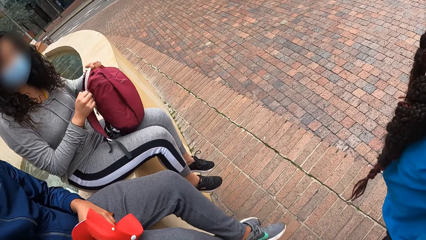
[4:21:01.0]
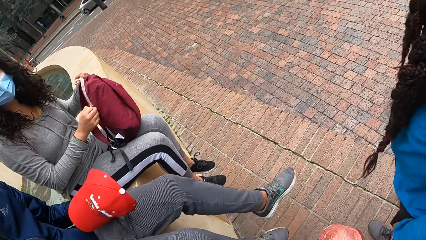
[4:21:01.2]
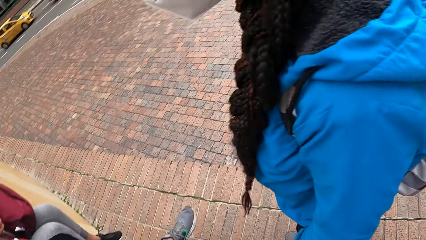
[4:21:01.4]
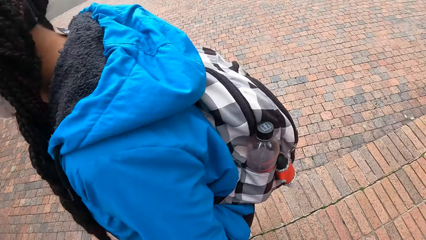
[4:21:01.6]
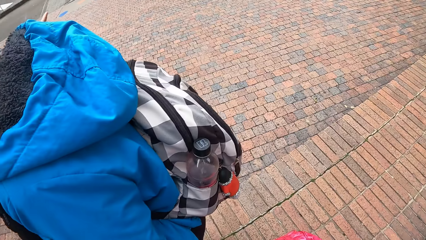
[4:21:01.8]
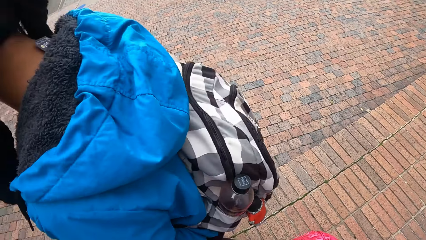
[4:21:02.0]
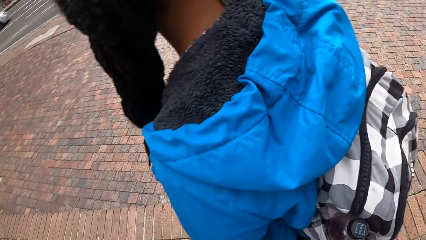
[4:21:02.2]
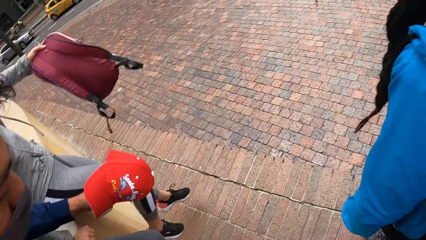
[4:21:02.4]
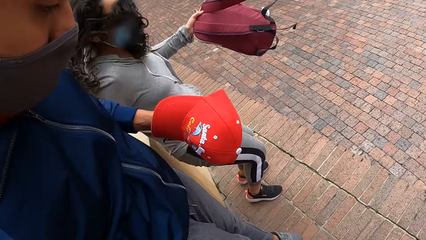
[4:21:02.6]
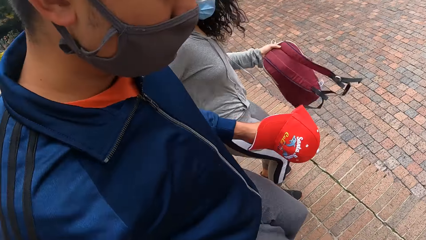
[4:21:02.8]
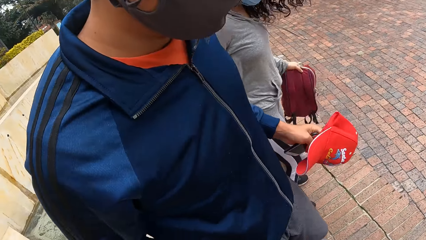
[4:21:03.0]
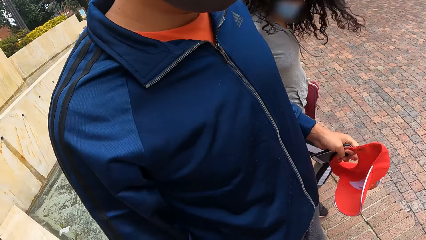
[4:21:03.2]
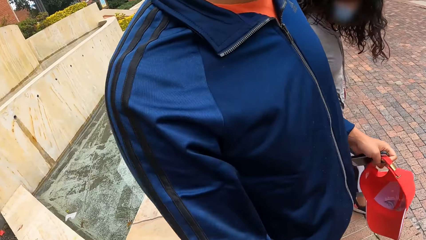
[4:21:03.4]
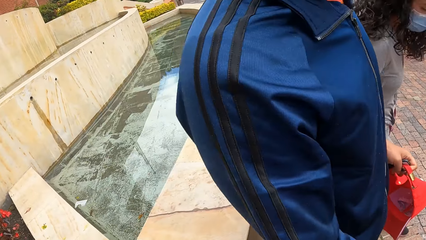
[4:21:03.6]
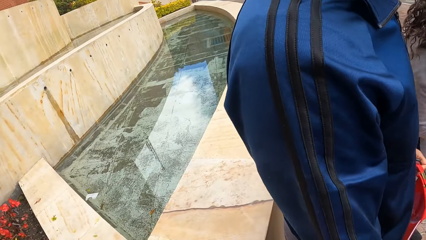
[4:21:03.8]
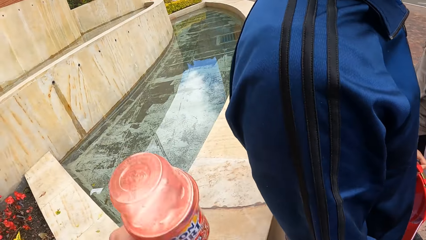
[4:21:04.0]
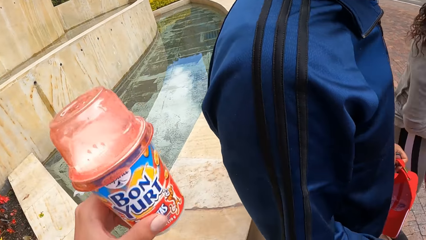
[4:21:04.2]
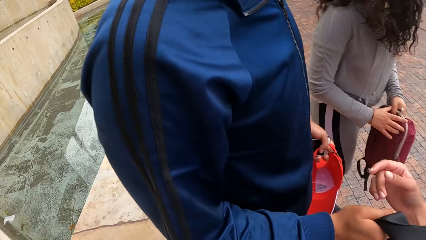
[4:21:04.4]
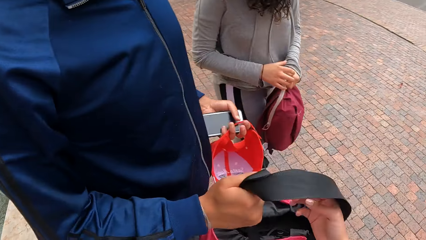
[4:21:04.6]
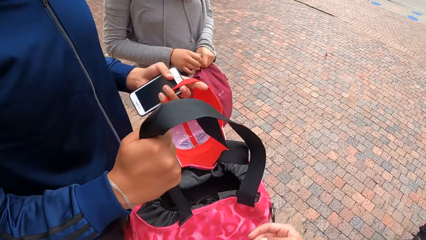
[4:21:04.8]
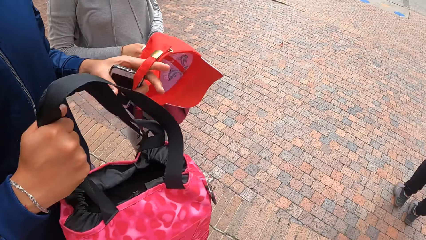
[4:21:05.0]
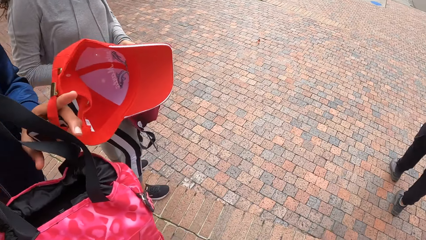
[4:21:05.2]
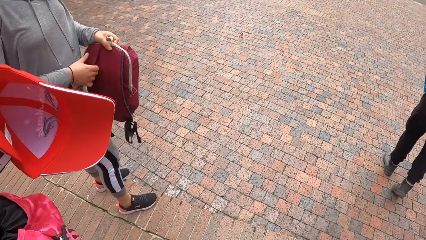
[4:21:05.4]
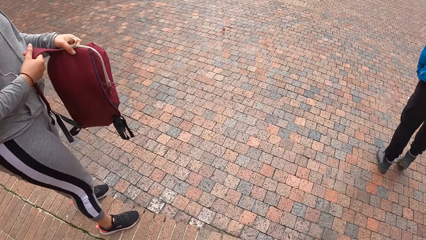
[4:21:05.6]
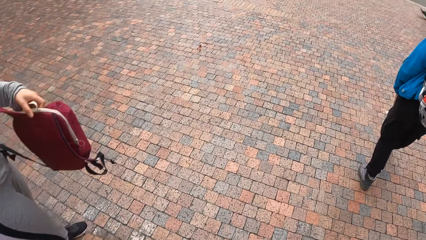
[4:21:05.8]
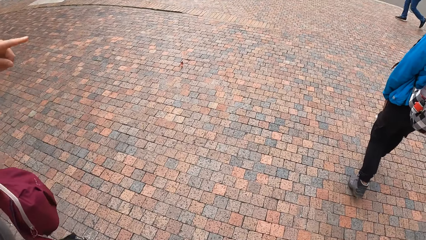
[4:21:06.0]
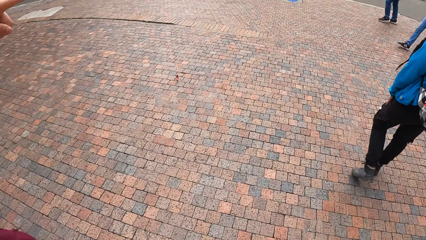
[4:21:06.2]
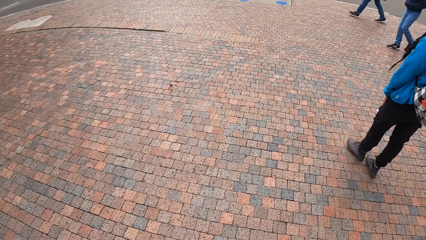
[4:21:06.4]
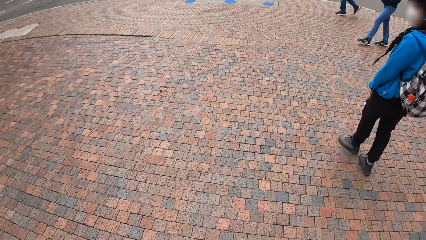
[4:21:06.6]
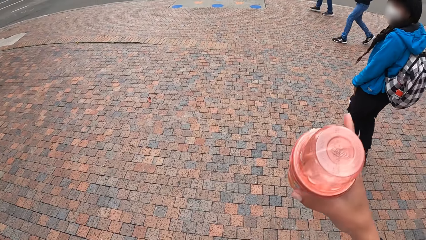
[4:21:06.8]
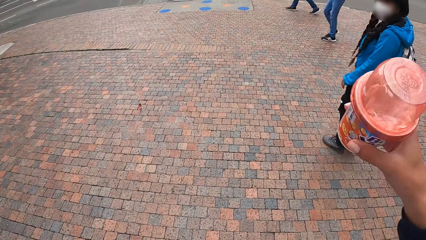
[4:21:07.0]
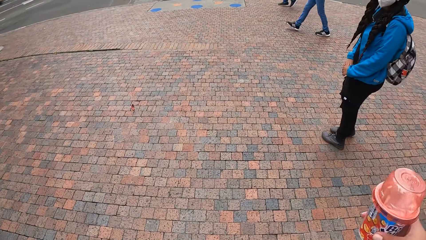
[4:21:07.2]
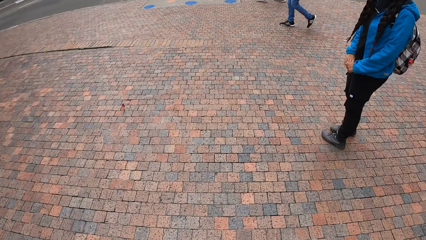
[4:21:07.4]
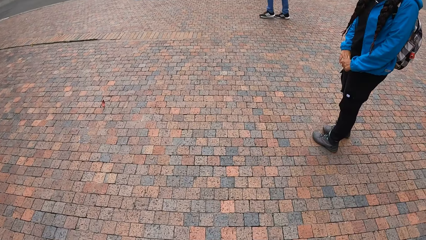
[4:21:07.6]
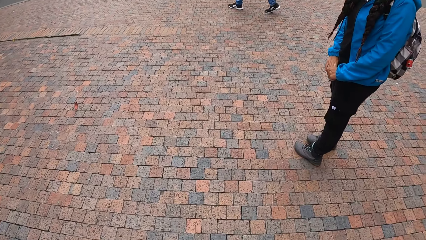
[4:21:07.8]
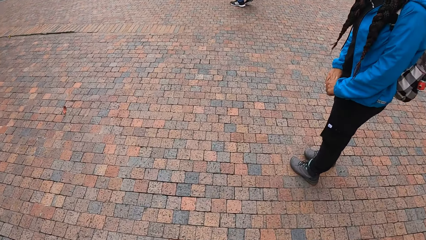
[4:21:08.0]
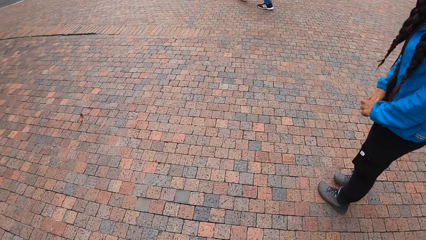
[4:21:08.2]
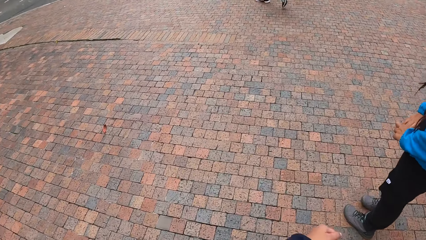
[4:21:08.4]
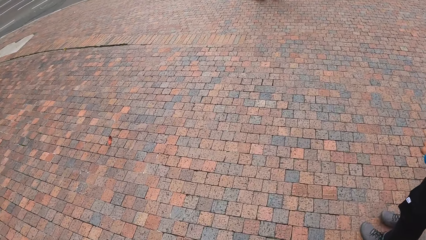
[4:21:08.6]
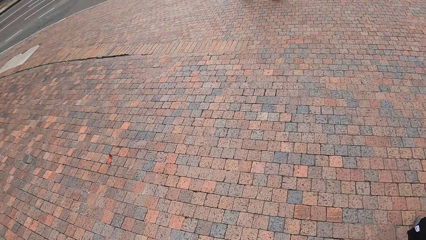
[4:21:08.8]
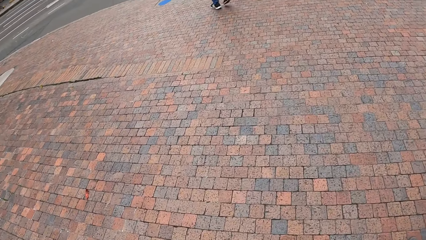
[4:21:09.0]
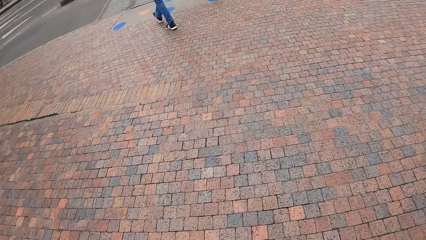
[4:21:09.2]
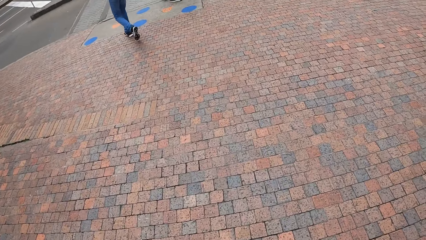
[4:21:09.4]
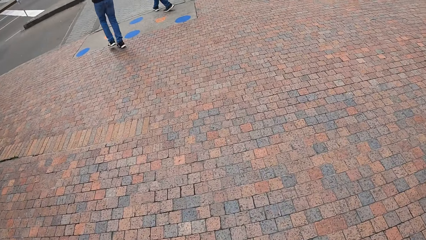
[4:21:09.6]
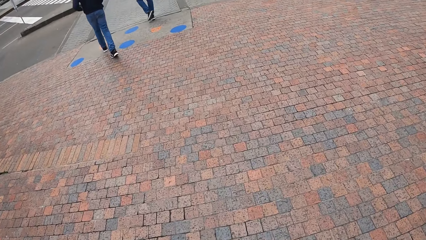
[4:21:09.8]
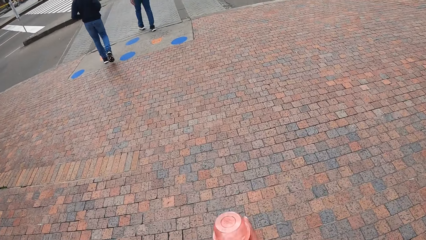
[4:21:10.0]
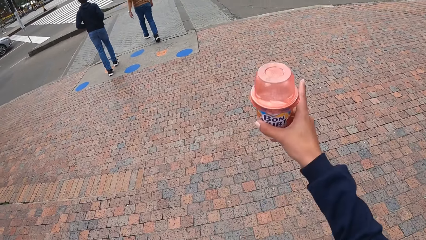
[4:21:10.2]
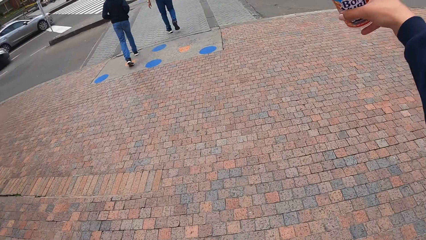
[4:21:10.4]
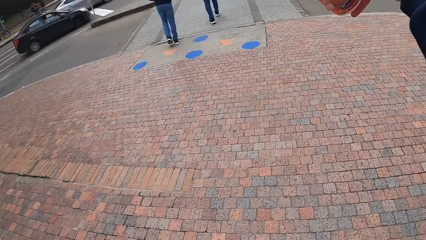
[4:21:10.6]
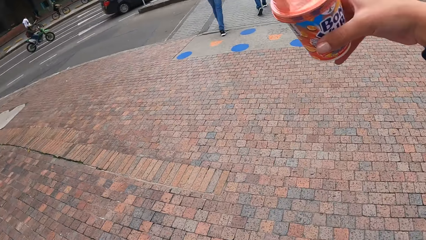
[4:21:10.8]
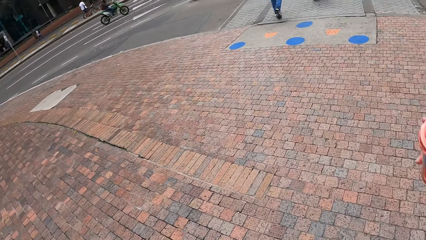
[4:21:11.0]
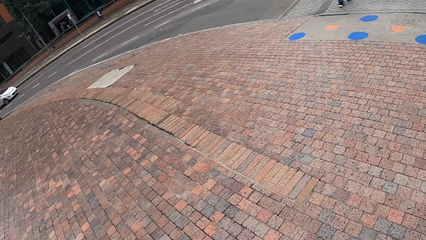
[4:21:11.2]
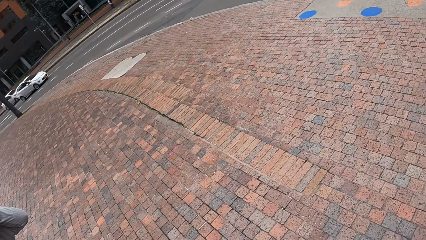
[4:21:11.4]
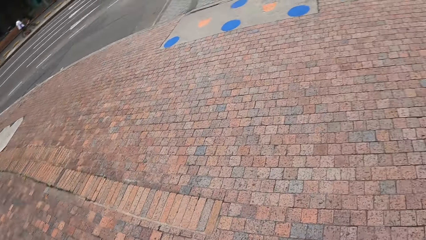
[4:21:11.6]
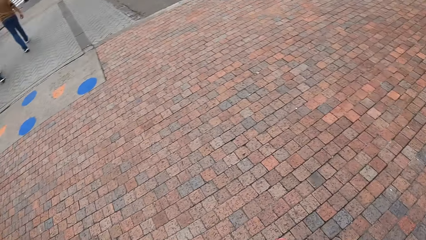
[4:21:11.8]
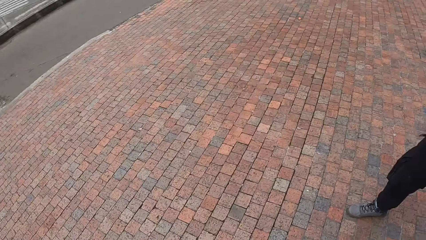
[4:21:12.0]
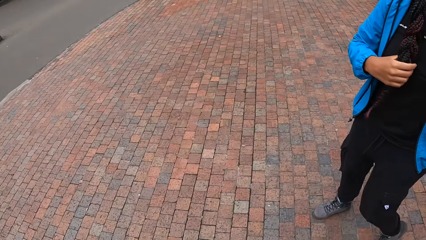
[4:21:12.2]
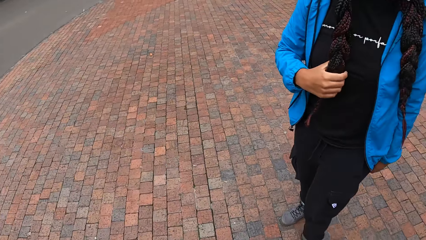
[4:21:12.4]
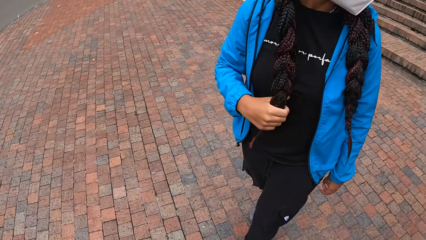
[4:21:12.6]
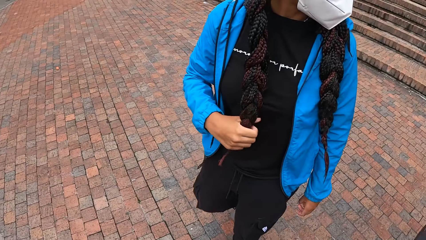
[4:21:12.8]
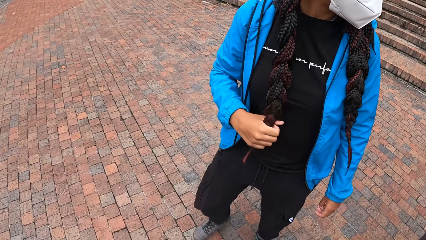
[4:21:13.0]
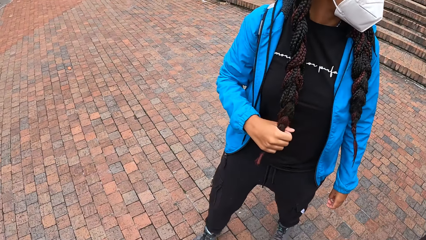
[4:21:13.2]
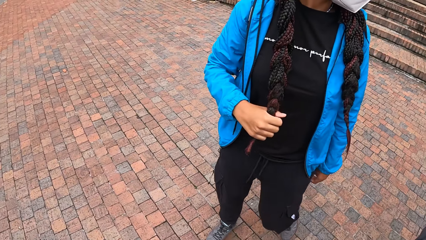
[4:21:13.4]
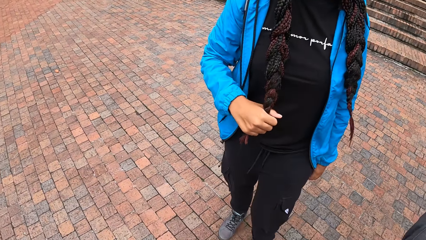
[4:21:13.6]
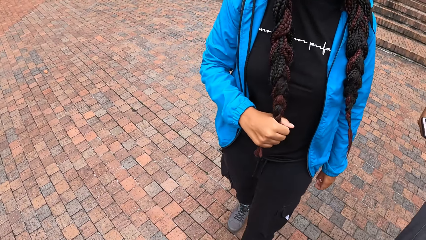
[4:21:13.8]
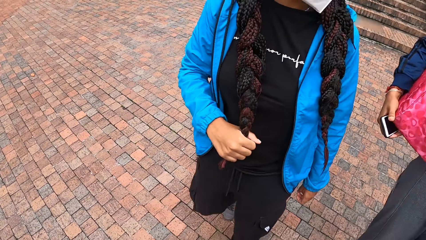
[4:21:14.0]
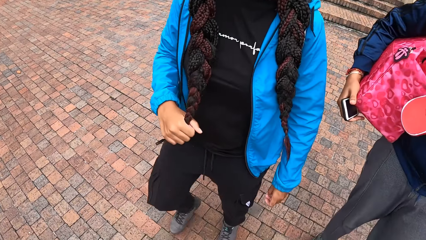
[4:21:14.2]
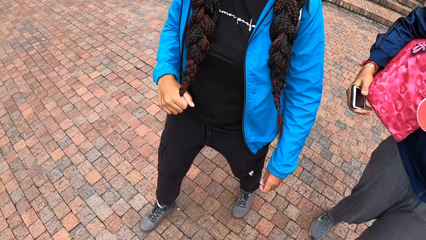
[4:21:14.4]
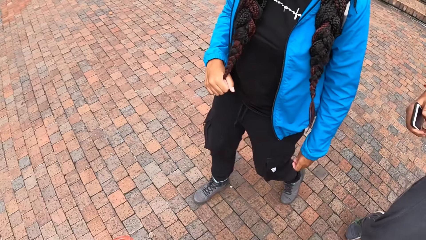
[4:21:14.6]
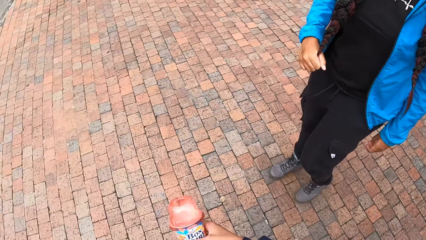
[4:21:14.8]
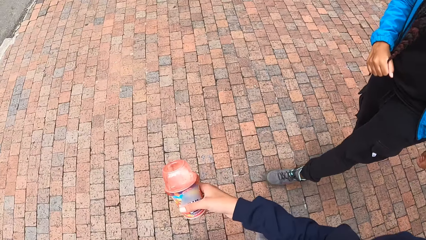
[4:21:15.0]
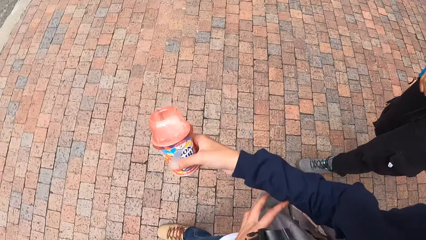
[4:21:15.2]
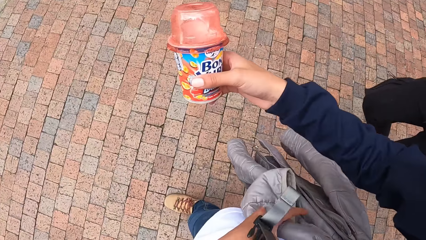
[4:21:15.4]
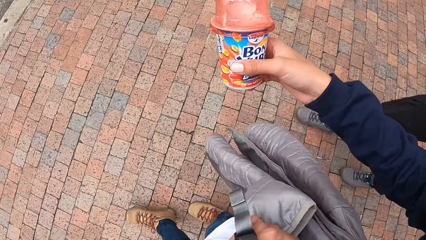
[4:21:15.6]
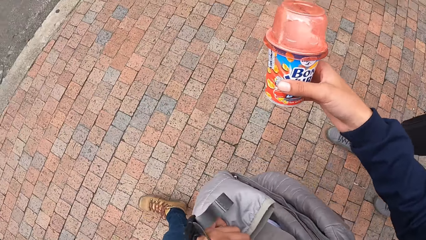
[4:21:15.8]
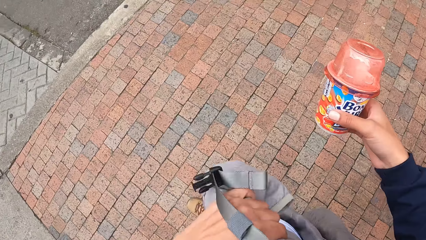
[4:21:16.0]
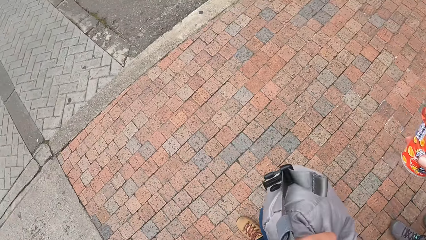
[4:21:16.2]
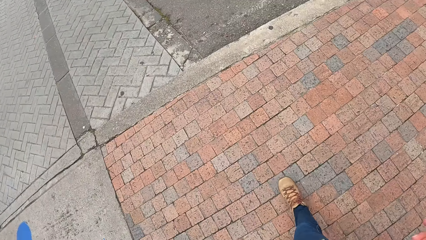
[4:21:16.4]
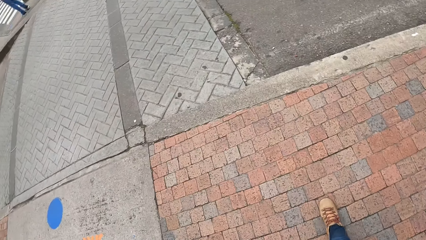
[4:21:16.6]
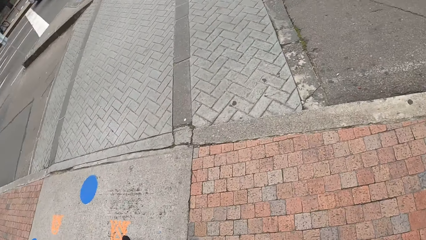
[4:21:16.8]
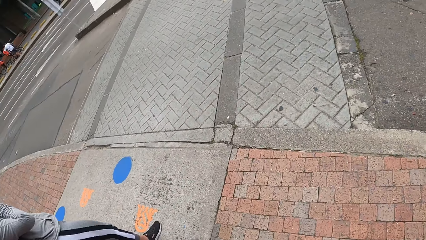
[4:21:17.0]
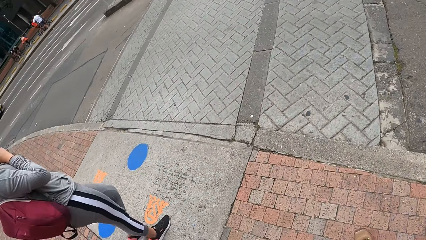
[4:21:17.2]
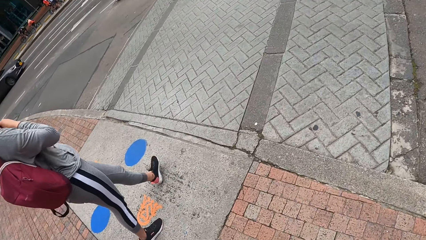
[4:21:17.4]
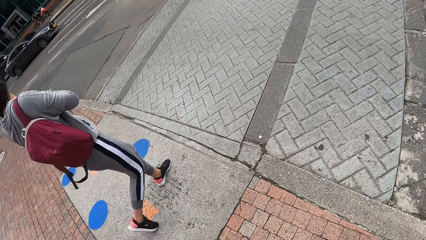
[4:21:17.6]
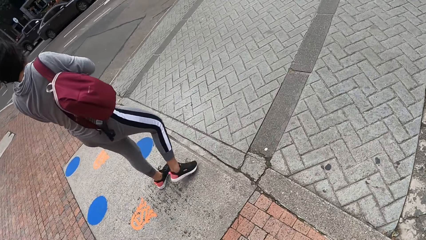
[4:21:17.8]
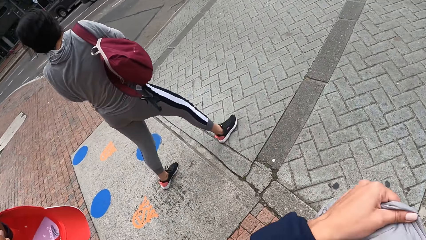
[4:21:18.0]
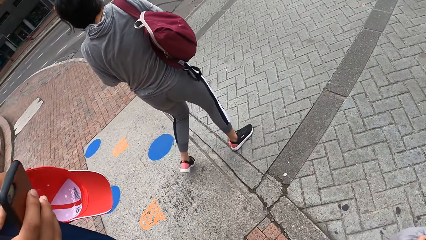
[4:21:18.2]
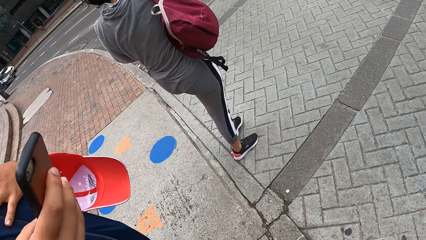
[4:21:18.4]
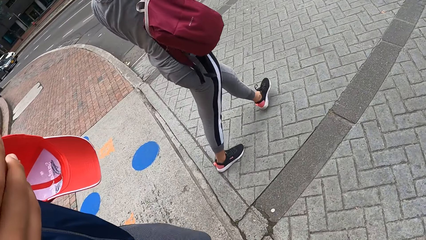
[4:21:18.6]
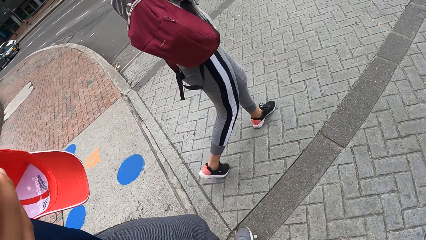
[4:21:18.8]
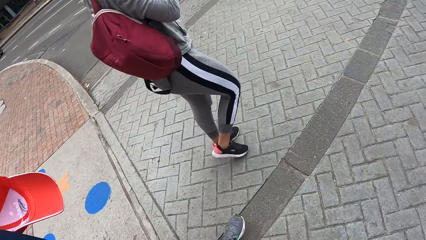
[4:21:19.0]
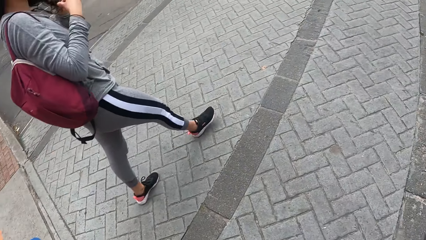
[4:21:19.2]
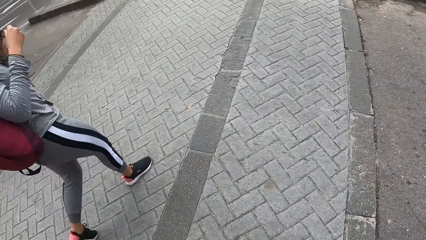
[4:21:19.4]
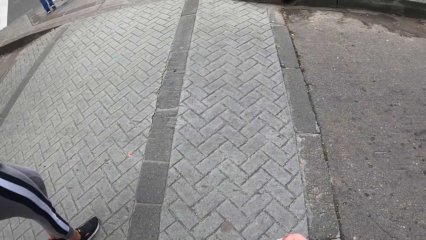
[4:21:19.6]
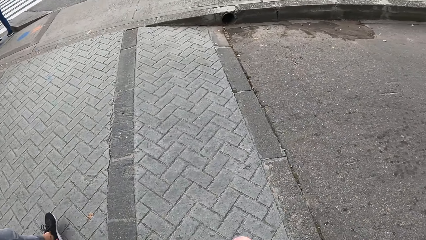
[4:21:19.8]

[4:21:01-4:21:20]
The woman holds the bag on her lap with both hands. The camera wearer looks around. A man removes the pink bag from the camera wearer's right hand with his right hand. The woman holds the strap of the bag in her left hand with her right hand. The camera wearer interacts with another woman. She walks away from the concrete towards a road and gesticulates with her right hand. The other woman walks away from the concrete towards the road. Another woman holds the extension of her hair with her right hand. The camera wearer adjusts a bag.
